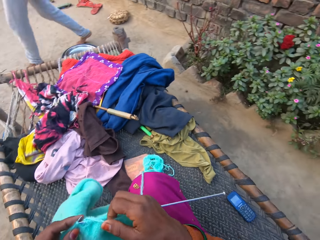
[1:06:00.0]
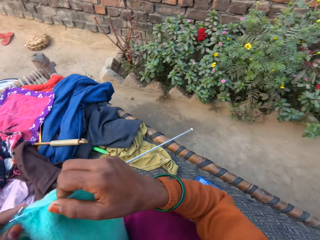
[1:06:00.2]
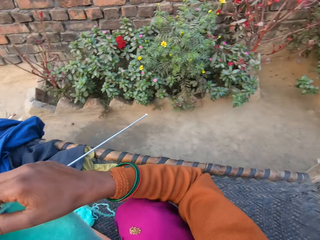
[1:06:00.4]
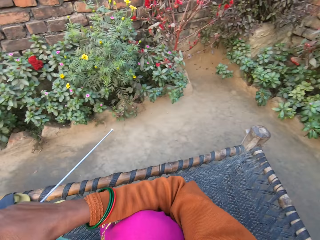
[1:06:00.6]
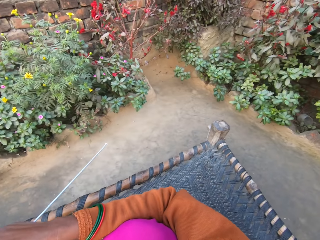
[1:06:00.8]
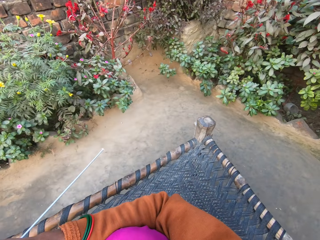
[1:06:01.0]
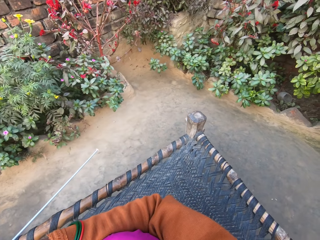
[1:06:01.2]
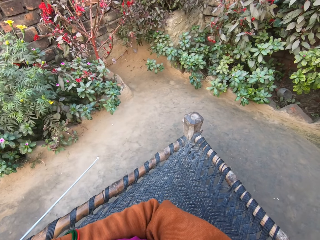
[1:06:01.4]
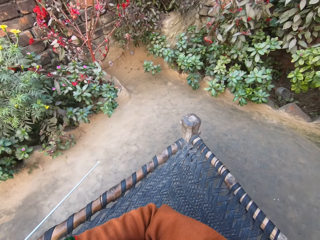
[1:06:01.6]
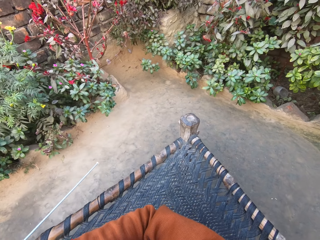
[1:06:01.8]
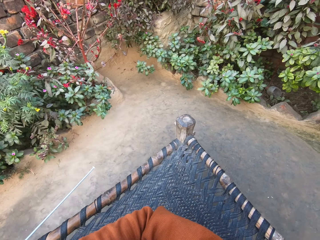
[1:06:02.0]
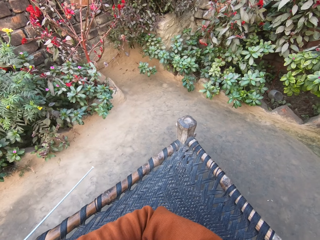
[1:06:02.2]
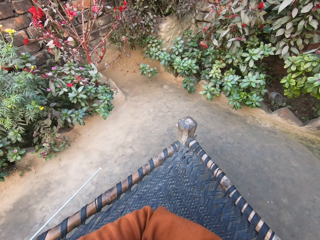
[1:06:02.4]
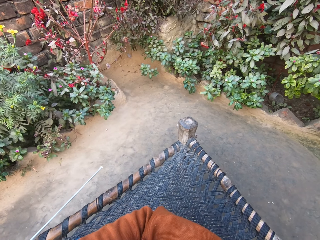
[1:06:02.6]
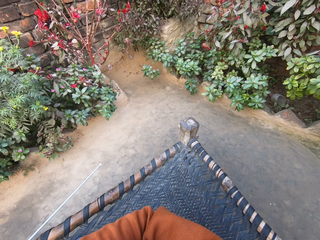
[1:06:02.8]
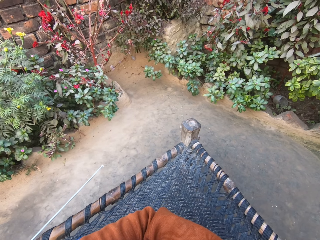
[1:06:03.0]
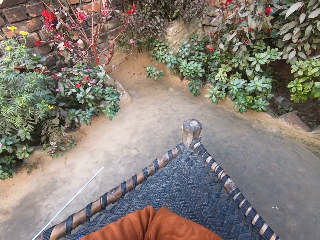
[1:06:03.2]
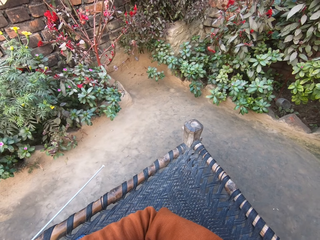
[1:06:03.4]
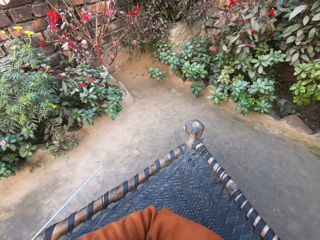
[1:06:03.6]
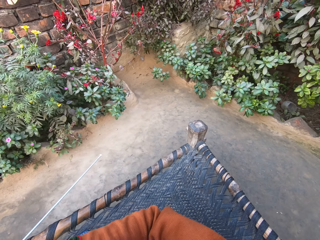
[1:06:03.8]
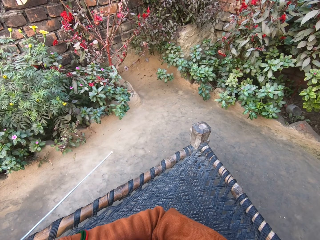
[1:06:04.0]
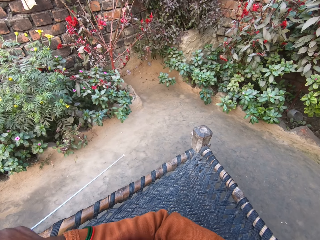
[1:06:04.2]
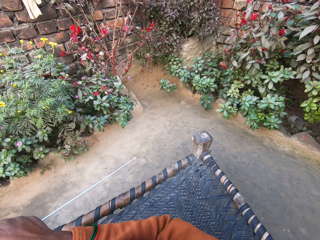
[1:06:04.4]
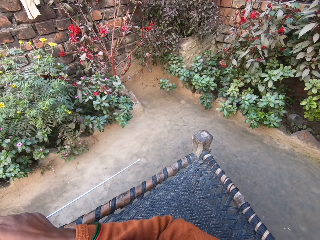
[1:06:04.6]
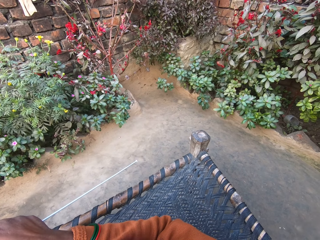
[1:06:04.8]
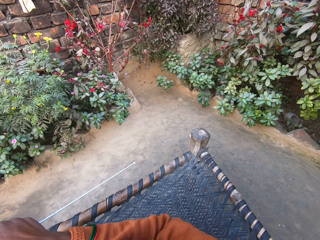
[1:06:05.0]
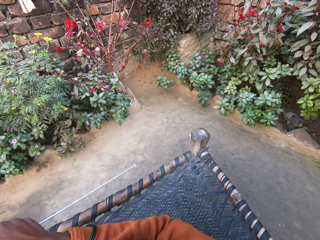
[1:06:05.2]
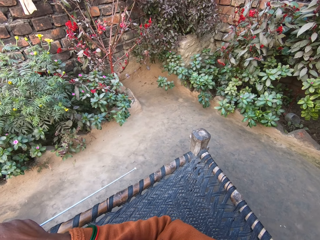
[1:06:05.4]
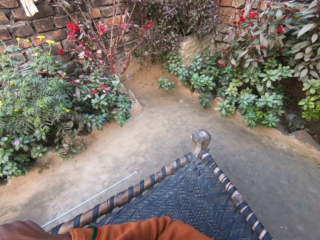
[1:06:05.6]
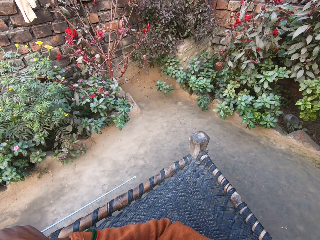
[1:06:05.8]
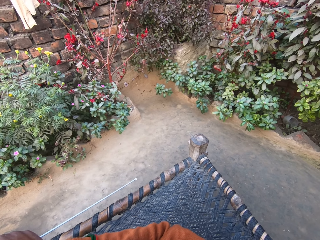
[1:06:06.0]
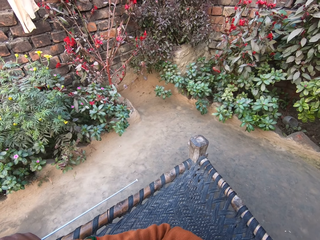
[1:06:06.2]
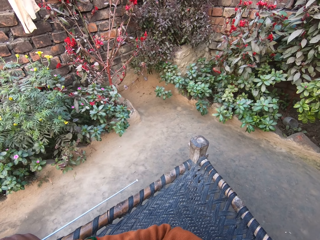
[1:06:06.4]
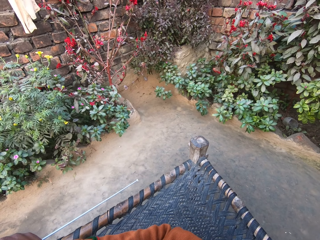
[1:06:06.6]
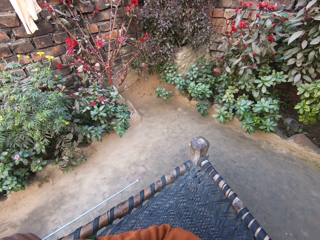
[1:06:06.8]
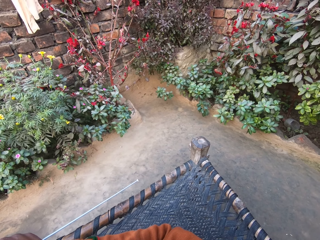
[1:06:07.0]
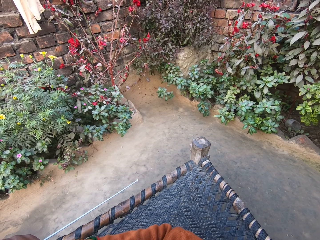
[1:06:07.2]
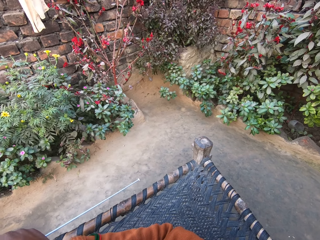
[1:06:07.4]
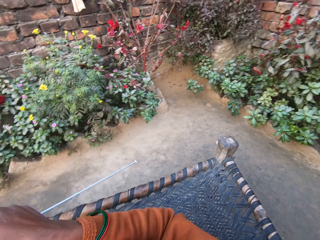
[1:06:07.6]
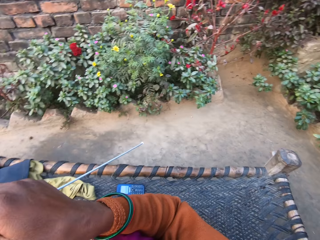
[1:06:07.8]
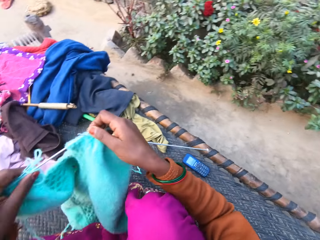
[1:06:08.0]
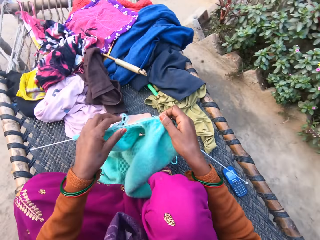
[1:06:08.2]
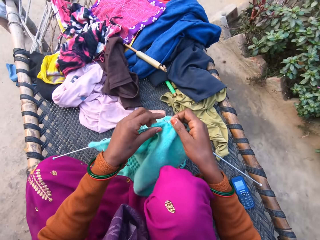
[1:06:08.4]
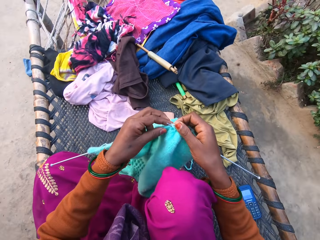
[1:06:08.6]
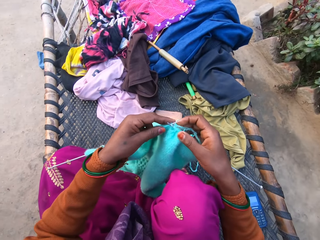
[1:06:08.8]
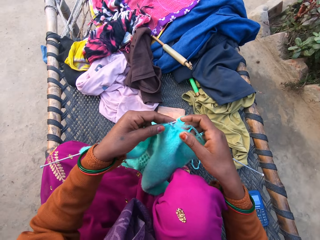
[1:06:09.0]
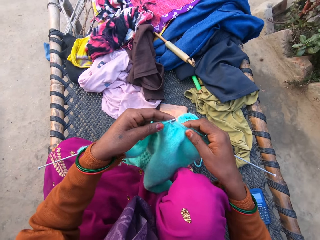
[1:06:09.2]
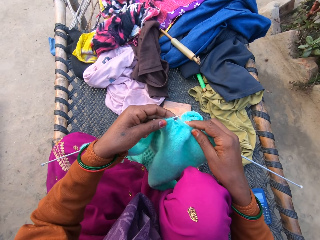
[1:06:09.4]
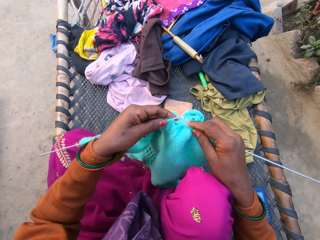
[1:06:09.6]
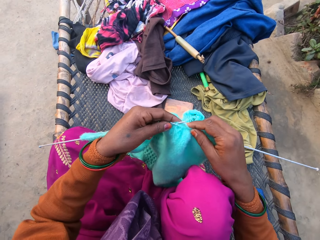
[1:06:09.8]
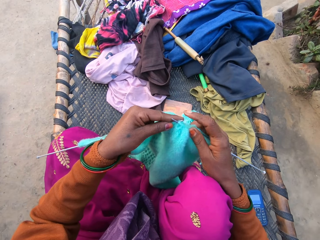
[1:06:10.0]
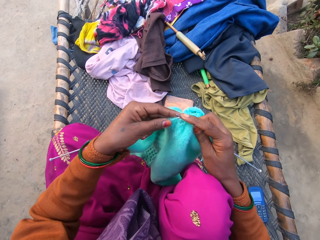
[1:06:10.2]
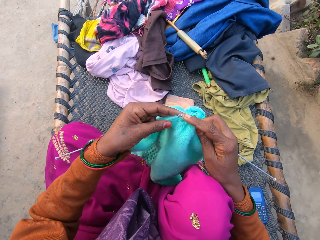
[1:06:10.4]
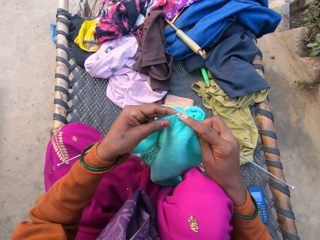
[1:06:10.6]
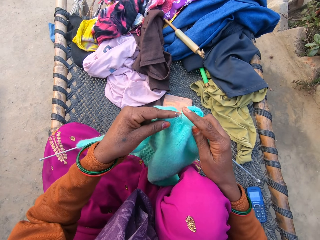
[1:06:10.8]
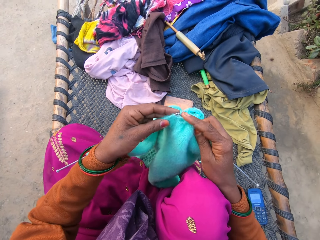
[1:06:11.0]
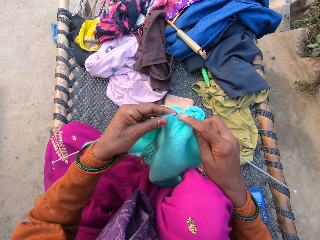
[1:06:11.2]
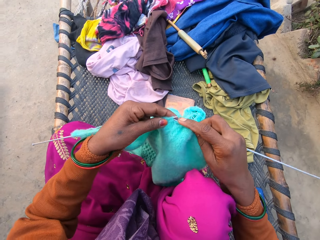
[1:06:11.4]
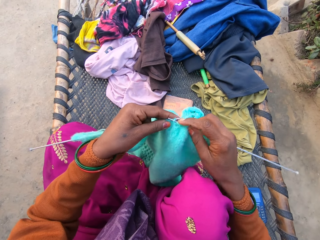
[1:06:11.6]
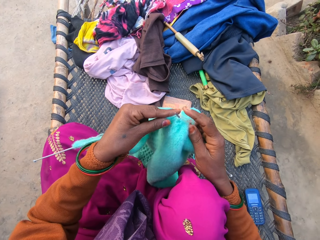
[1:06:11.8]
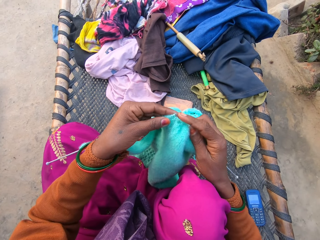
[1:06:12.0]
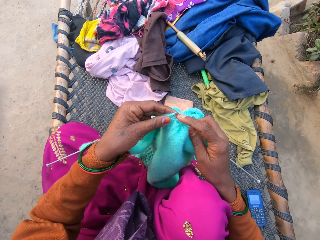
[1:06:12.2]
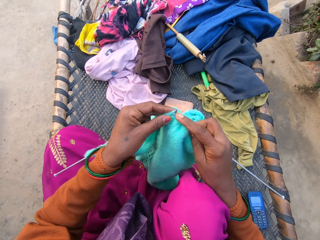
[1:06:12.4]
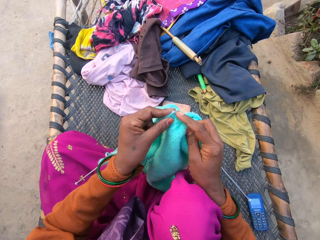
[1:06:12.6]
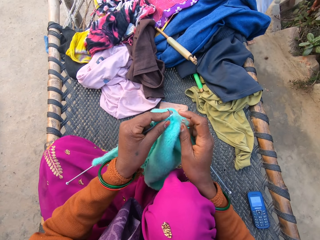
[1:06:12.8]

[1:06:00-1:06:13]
The camera wearer turns right. They turn left. They knit the sweater with the pair of knitting needles and wool in both hands.

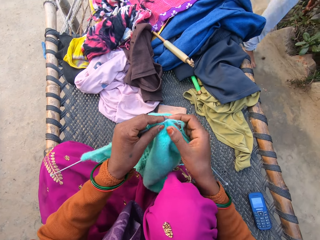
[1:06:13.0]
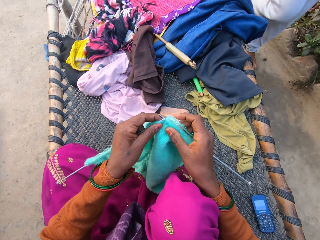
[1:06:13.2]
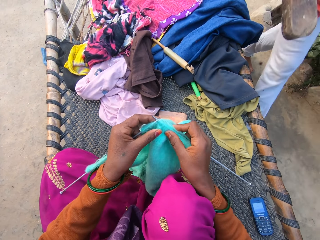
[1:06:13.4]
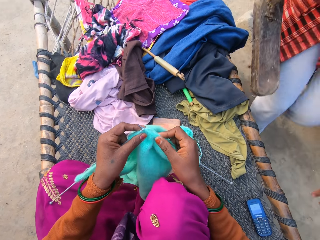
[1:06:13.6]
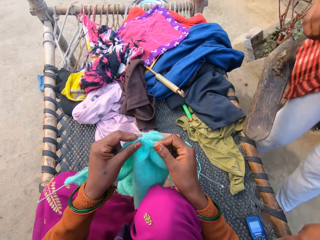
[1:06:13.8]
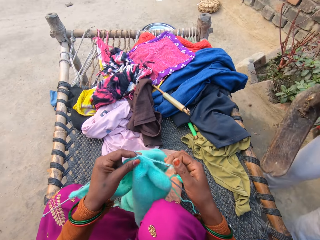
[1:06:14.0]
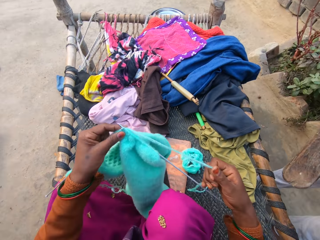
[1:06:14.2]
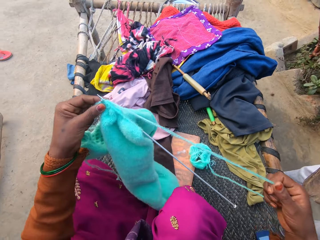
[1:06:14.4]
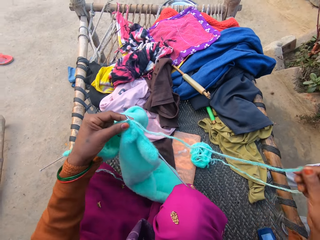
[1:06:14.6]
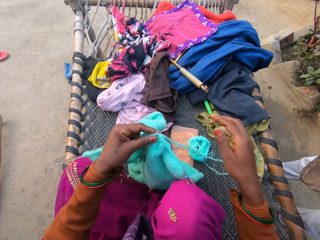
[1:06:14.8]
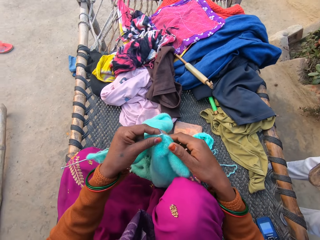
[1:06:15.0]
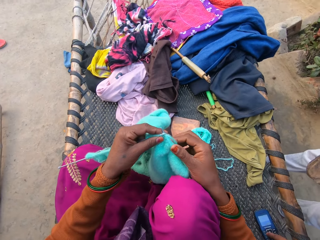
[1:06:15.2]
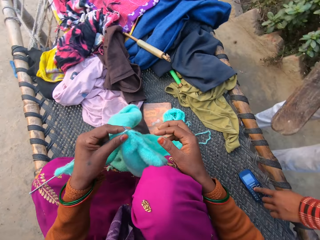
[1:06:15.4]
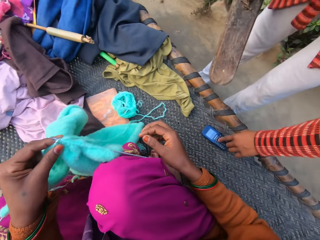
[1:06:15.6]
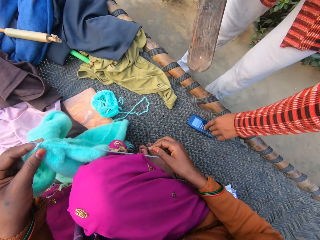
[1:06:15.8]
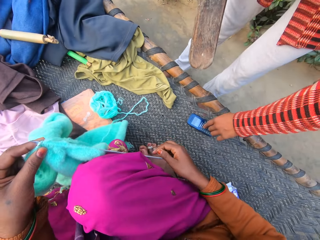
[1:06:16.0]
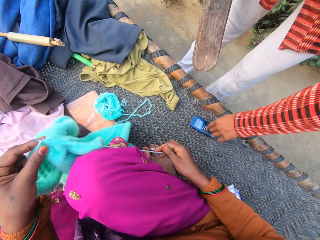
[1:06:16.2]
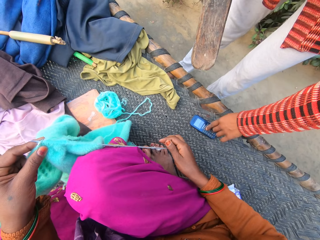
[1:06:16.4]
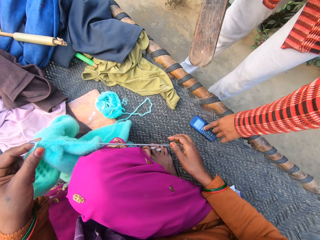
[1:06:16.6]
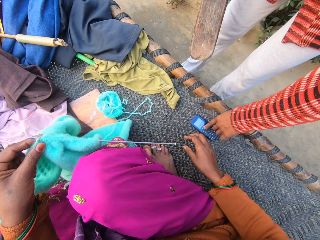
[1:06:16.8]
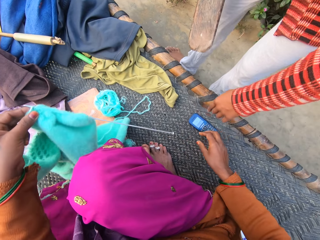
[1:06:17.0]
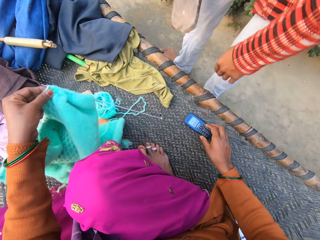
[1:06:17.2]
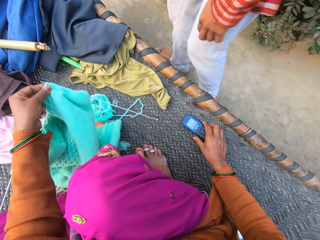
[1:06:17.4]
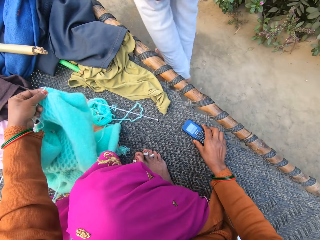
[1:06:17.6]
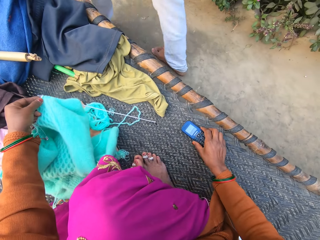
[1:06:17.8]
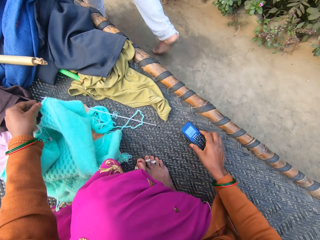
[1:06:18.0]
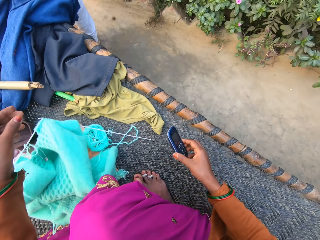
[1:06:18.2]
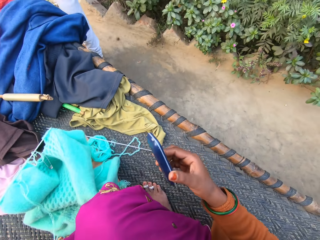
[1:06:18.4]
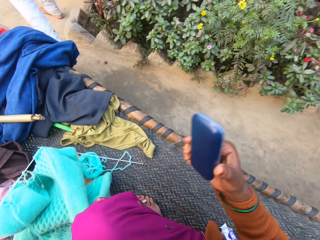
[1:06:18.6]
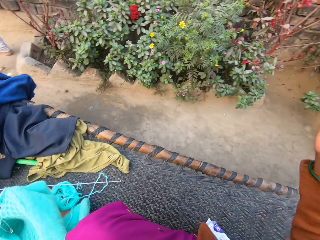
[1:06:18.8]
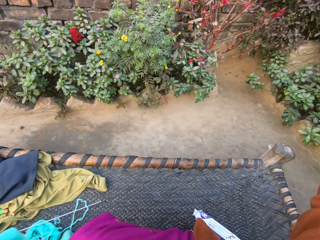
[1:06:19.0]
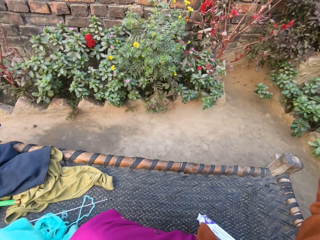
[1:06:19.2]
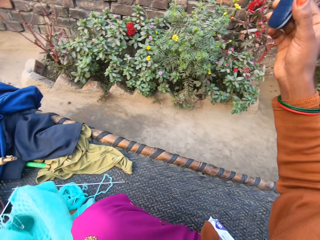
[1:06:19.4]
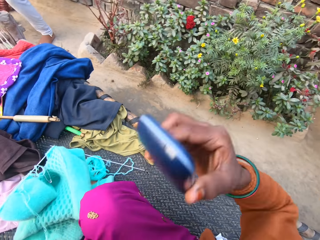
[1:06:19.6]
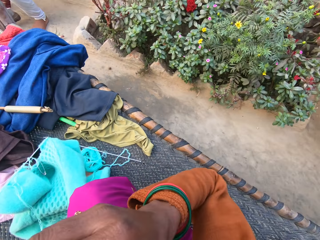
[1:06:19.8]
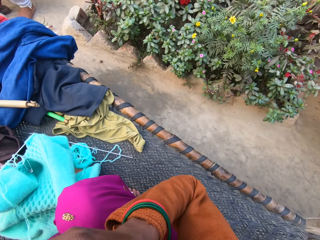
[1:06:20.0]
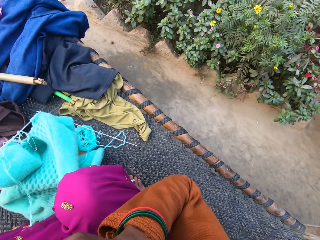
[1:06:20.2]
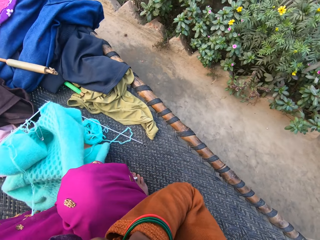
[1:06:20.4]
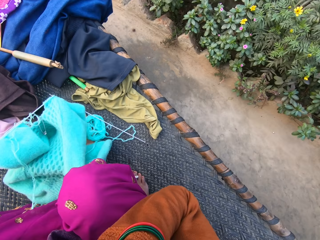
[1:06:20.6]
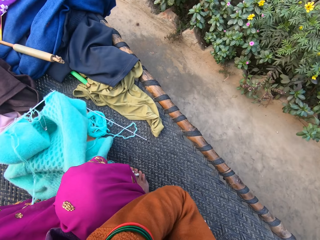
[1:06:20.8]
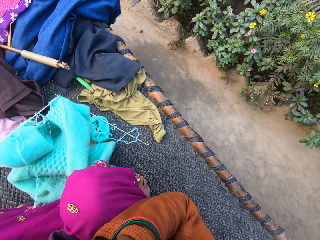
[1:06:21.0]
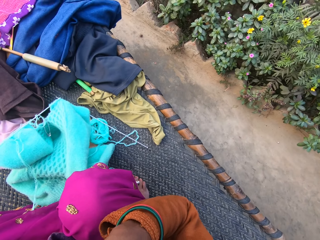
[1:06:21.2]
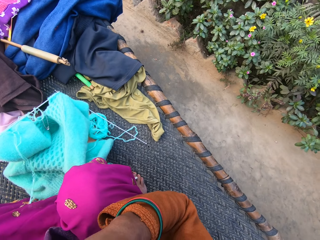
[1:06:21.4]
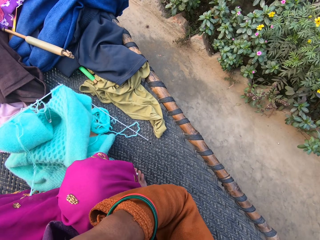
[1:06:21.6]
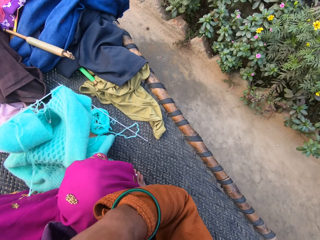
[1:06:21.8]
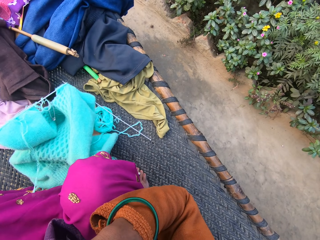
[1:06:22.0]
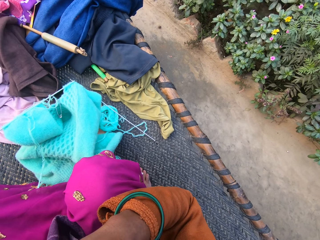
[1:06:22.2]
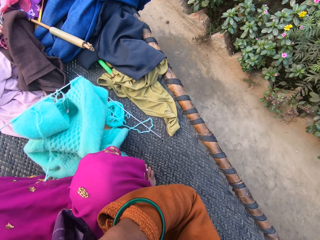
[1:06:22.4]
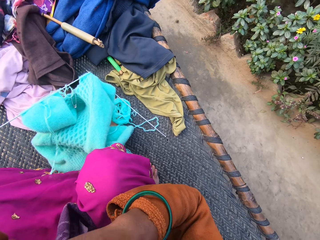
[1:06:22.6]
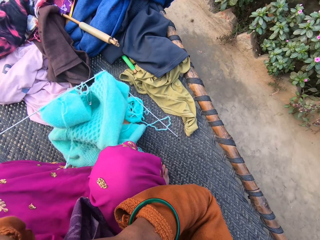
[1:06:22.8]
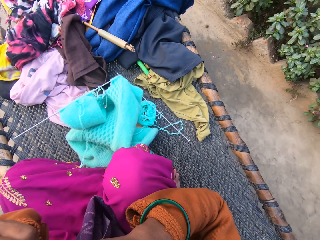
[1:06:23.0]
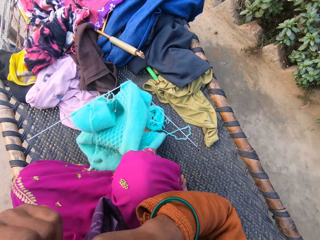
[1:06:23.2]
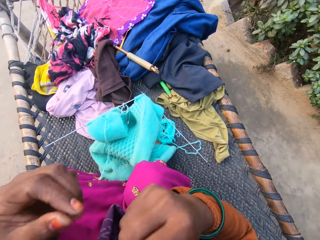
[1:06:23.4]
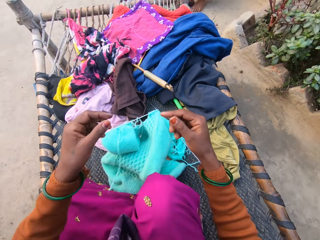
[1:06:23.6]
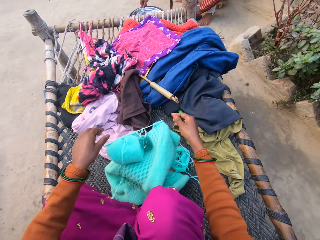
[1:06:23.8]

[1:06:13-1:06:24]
A woman walks toward the camera wearer. The woman holds something. The camera wearer pulls a string. The woman operates the phone on the mat with her left hand, holds a plank in her right hand, and touches the phone. The camera wearer pauses. She picks up the phone on the mat with her right hand and drops the sweater and the pair of knitting needles on the mat with her left hand. The woman walks away from the mat. The camera wearer stretches her right hand up. She raises the phone. She moves the phone closer to her ear with her right hand. She talks on the phone.
